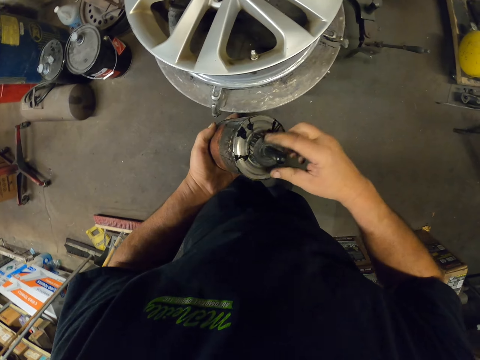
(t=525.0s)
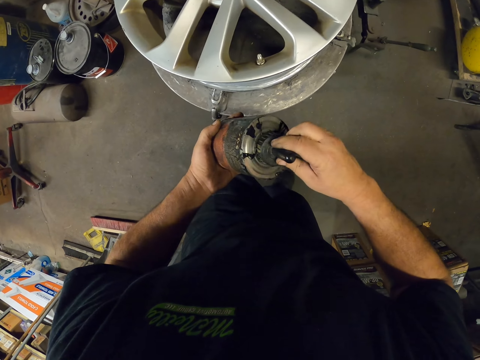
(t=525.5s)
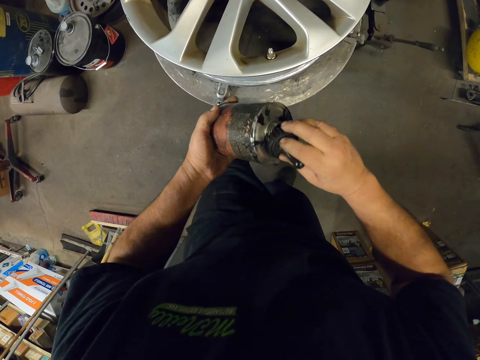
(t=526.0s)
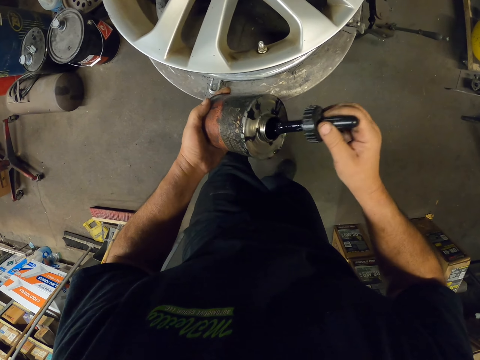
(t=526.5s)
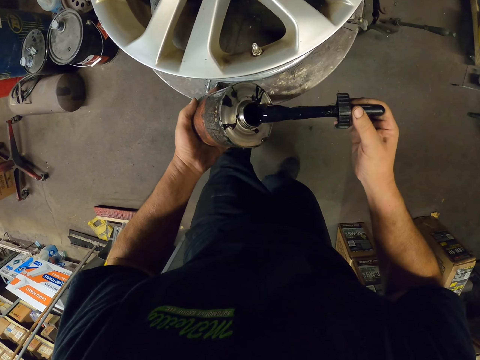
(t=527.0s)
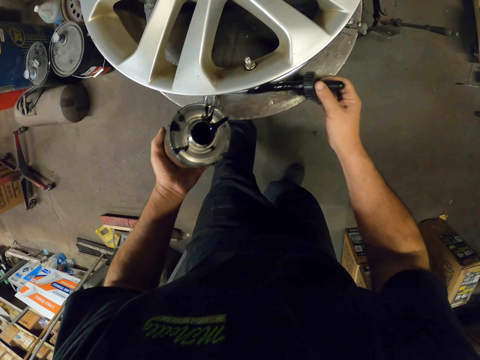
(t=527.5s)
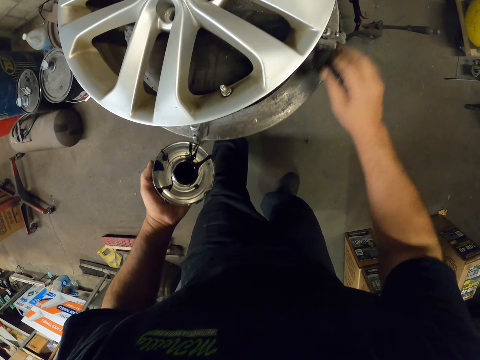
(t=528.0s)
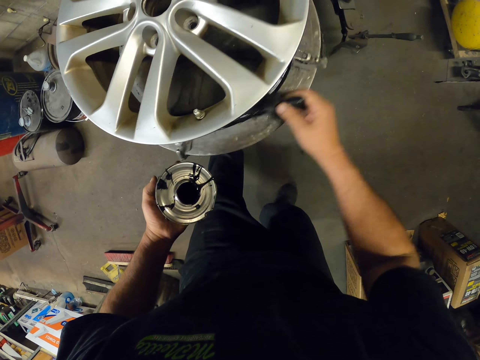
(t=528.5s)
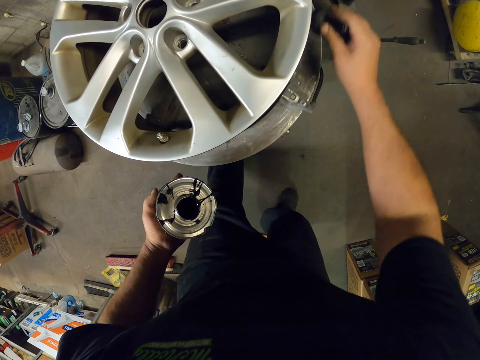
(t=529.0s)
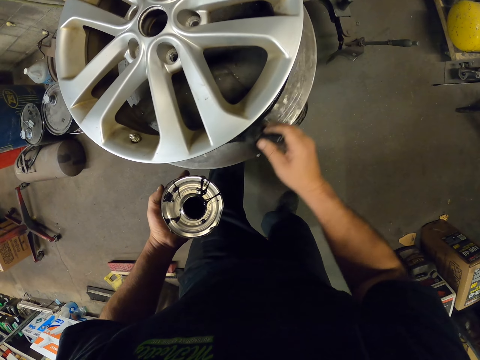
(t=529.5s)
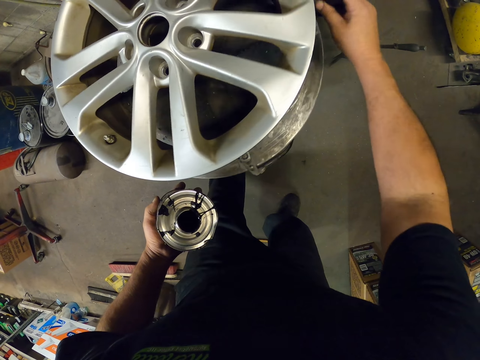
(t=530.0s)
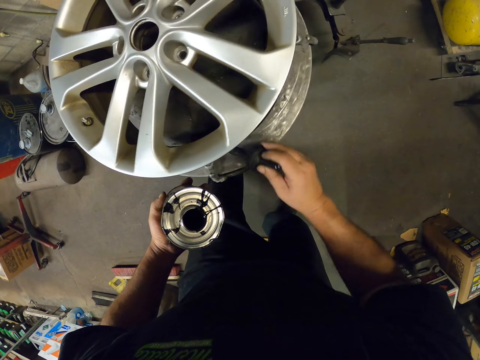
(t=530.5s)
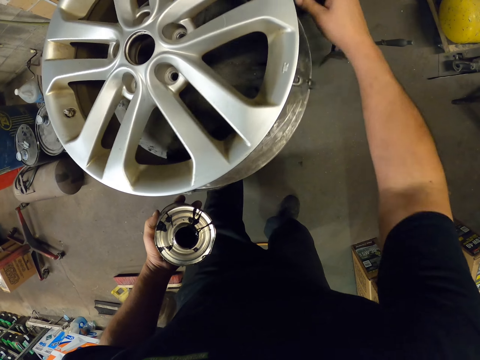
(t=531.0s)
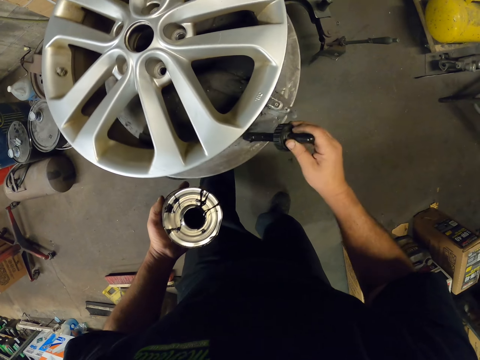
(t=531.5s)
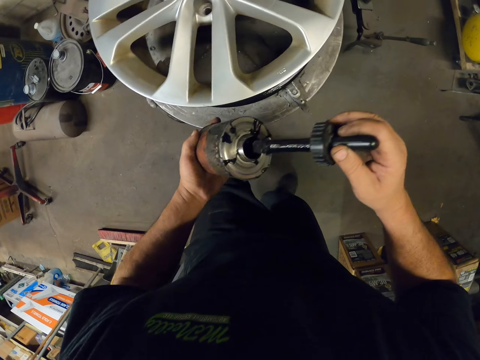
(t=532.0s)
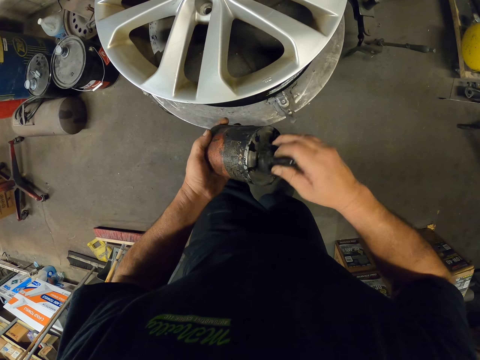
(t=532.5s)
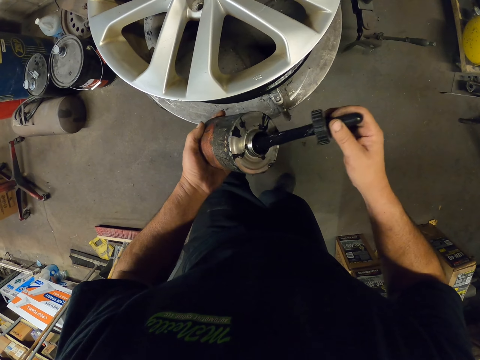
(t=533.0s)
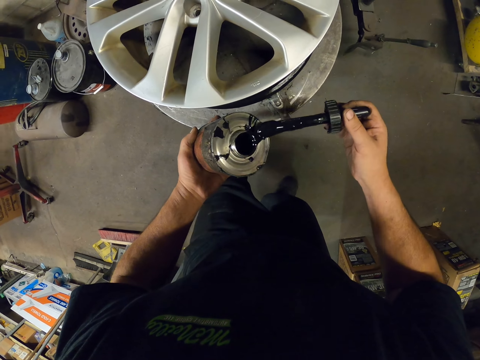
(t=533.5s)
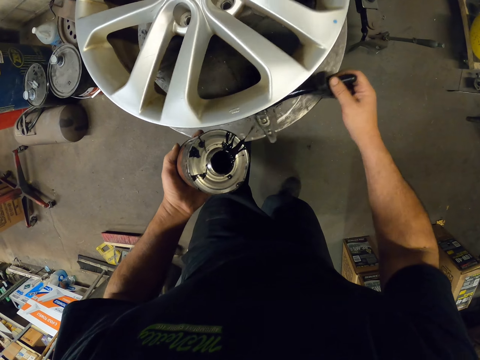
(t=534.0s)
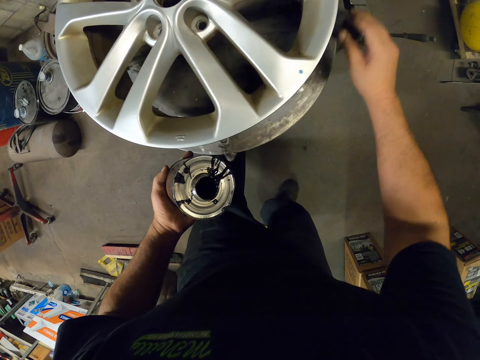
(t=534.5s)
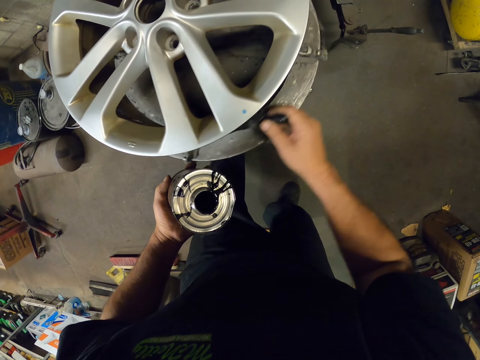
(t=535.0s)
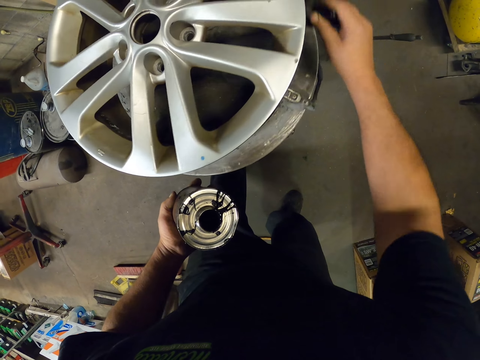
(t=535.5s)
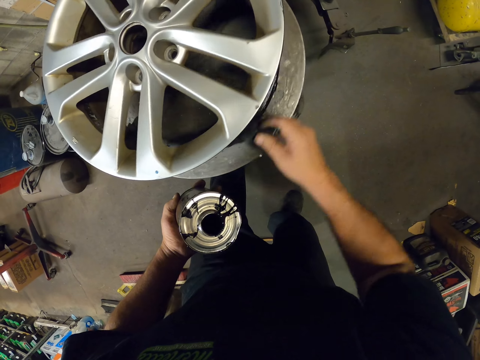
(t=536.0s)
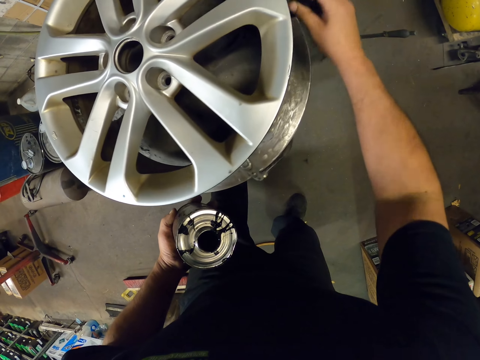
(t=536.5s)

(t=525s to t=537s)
The camera wearer opens the tin and lifts up the lid. They apply lubricant to the bottom part of the rim. They dip the lid in the tin, lift up the lid, and paint the rim.

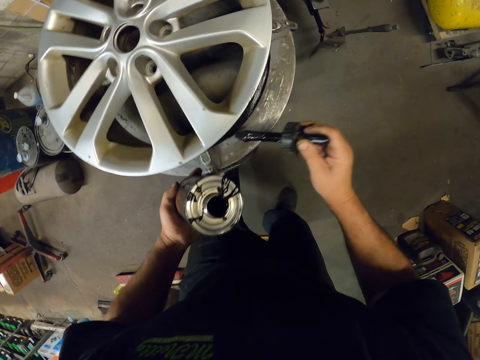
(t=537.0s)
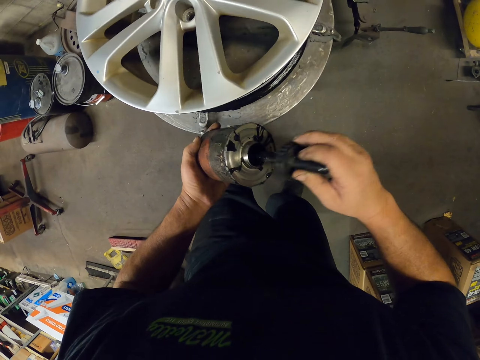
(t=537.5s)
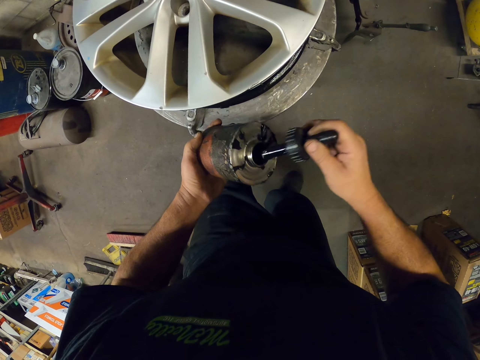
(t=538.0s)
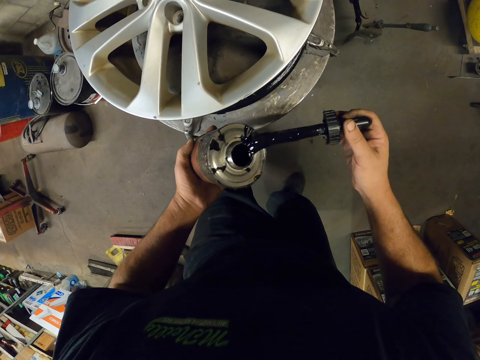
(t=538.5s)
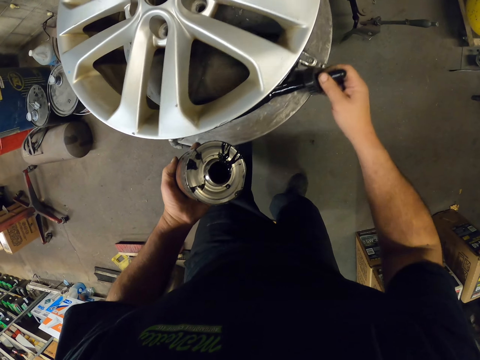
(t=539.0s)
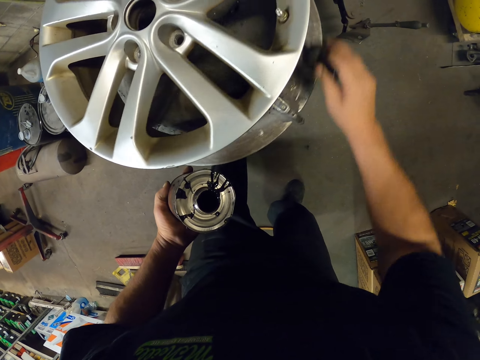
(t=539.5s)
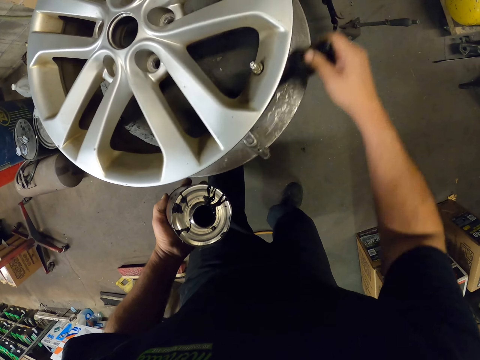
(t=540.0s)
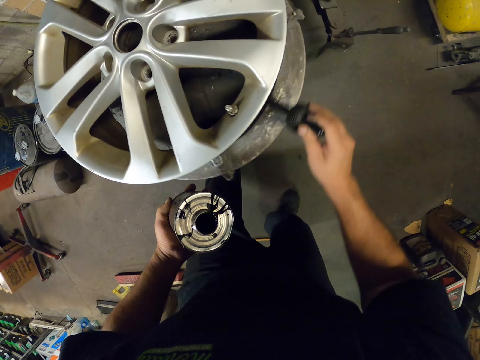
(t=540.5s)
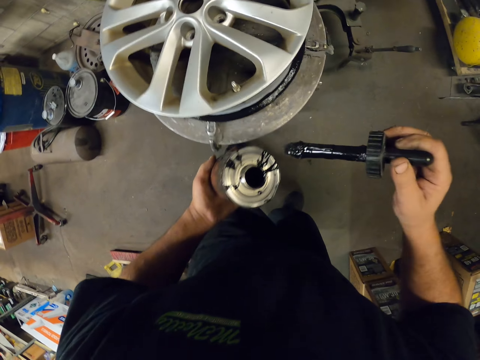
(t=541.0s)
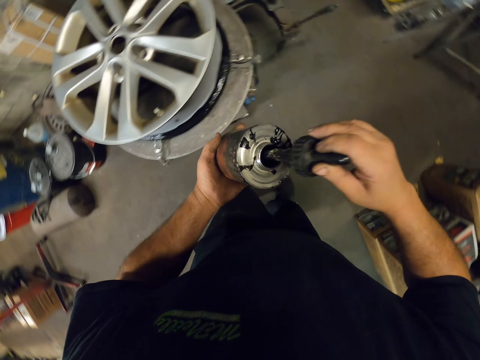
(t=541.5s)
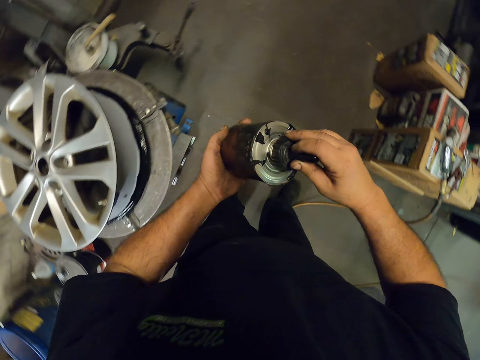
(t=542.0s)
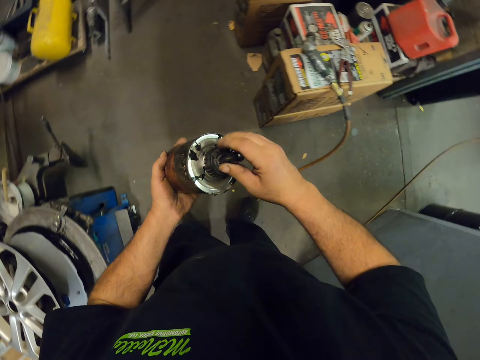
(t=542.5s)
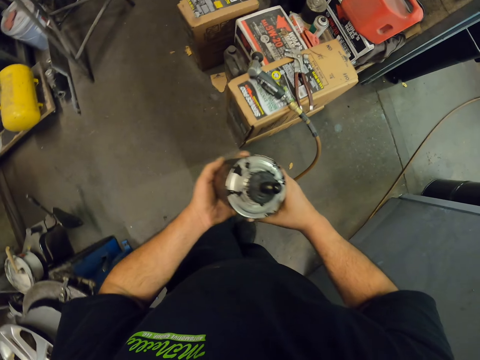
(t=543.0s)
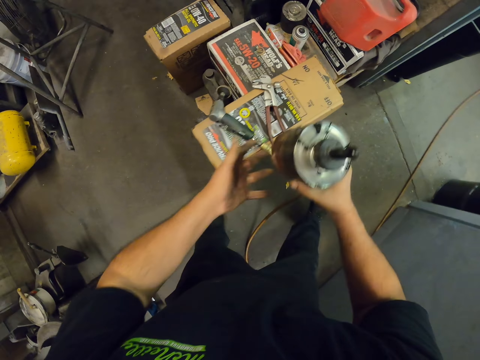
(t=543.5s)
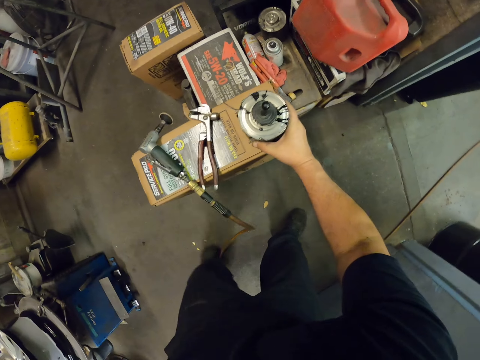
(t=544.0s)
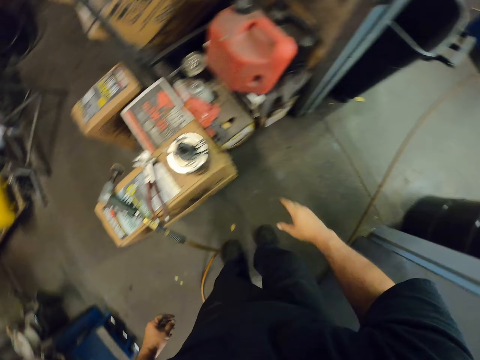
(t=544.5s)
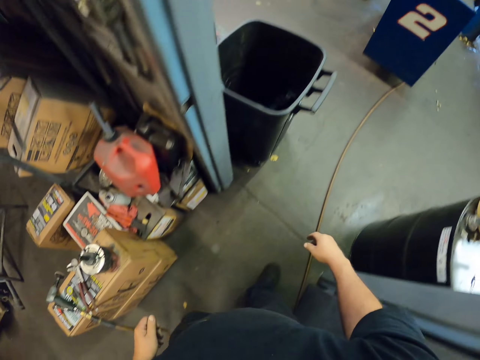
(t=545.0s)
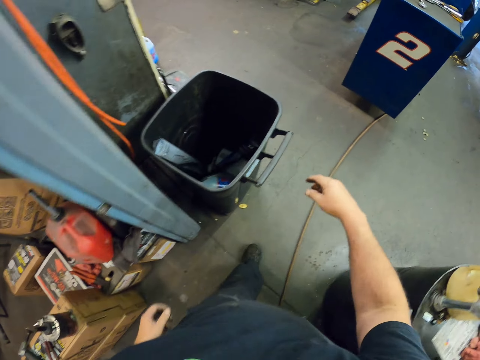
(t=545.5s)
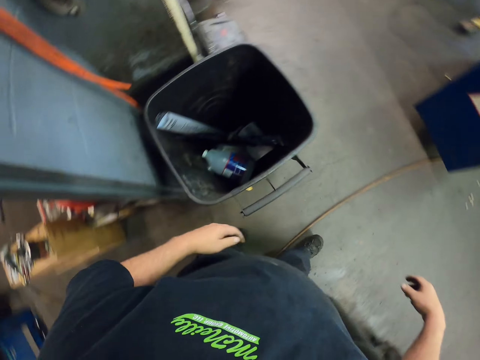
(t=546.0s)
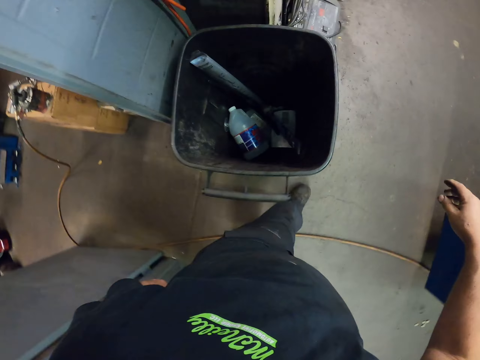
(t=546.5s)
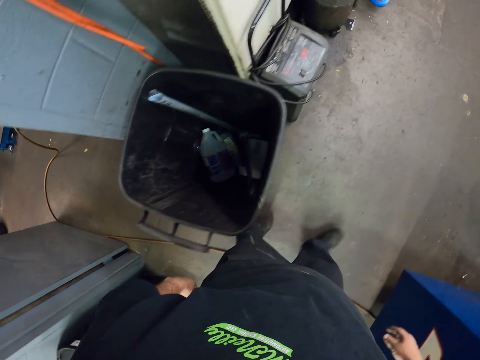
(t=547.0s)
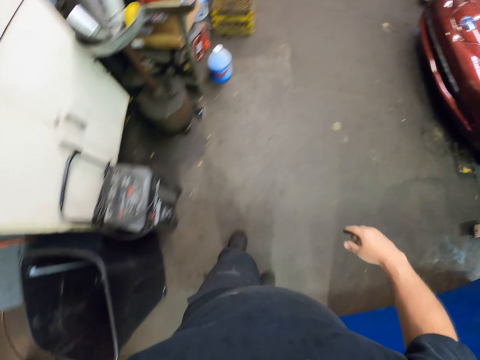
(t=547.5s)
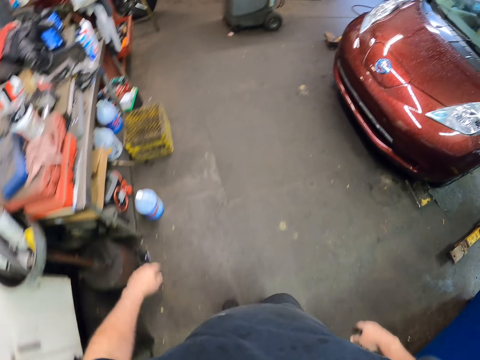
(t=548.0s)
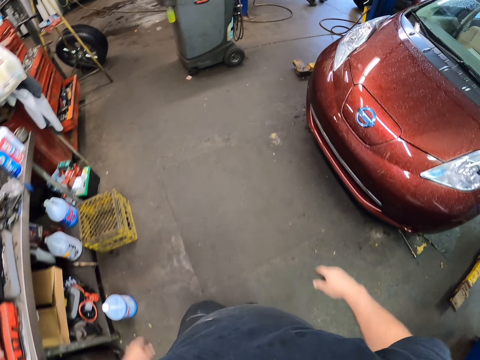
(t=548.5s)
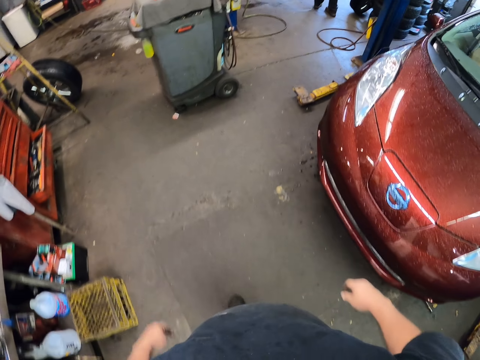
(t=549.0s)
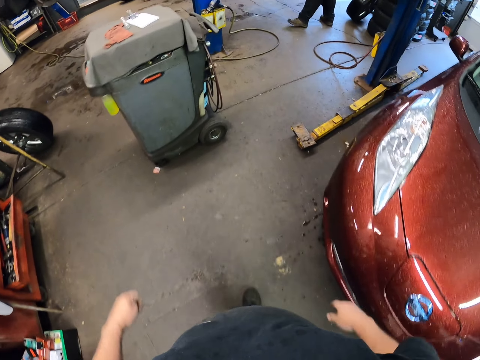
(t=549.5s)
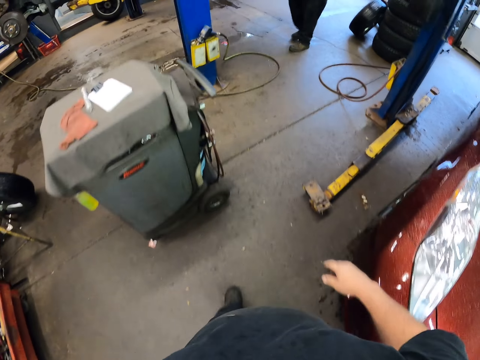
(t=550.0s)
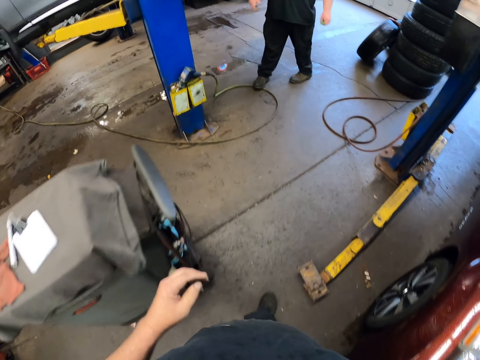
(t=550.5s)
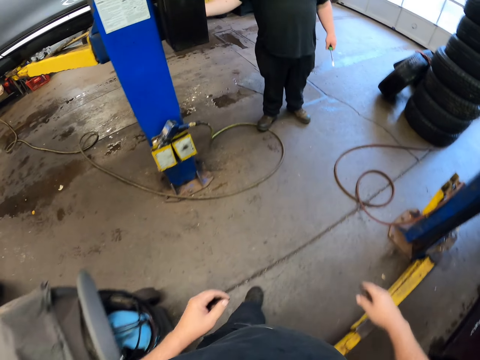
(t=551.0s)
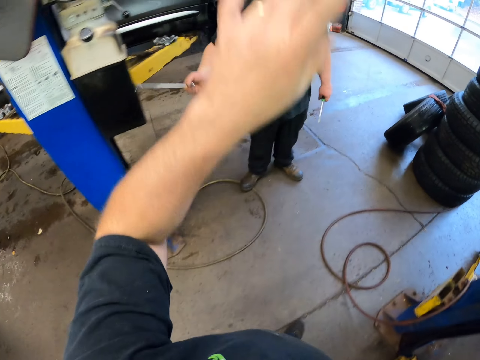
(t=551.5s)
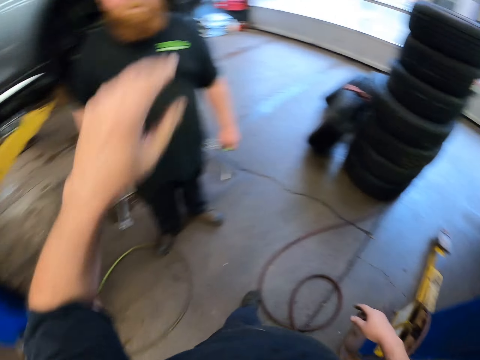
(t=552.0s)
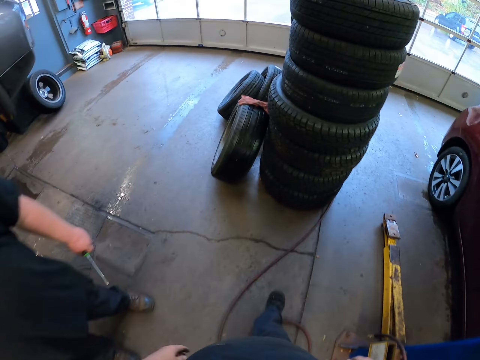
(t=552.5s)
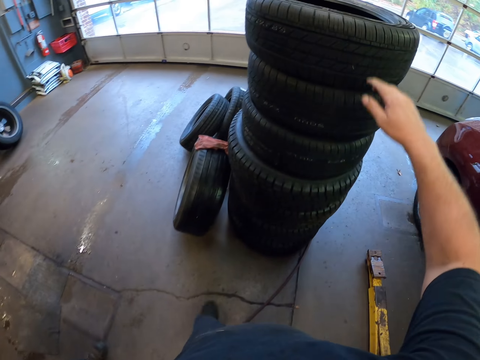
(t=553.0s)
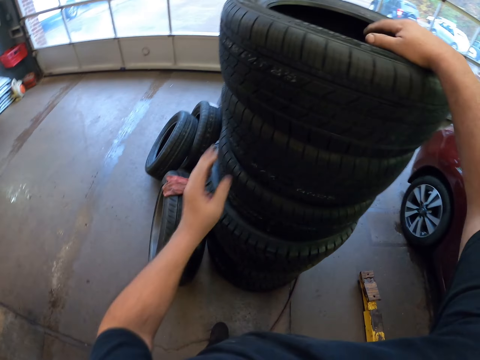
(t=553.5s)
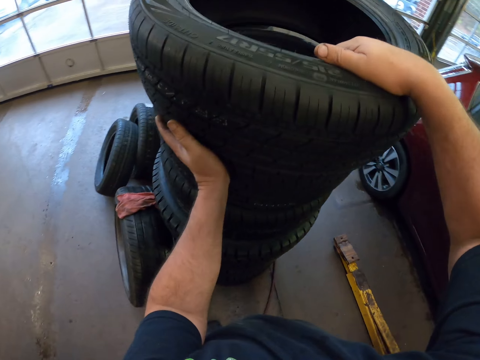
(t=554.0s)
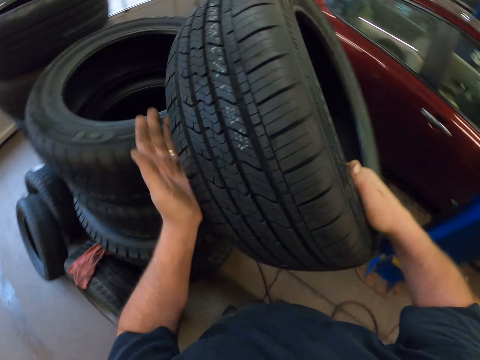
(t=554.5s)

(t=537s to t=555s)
The camera wearer dips the lid in the tin, lifts up the lid, and paints the rim. They put the brush in the lubricant. They close the tin and walk forward. They place the lubricant tin on the box. They walk out and lift hands up. They spit in the bin and walk forward. A man stands forward. The camera wearer walks forward and lifts hand up. They pick up the tire.
